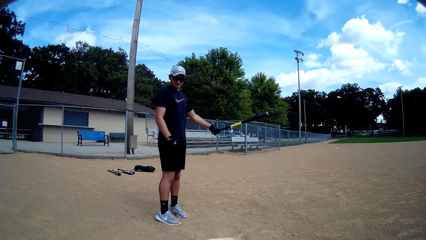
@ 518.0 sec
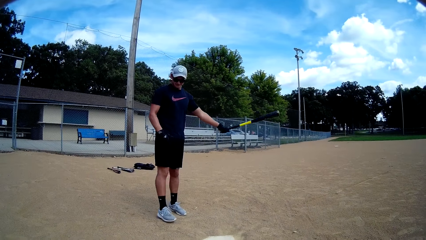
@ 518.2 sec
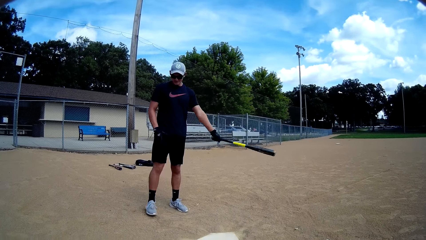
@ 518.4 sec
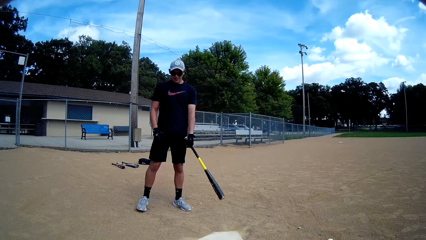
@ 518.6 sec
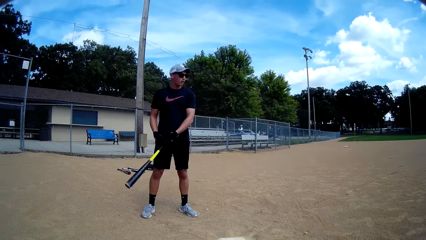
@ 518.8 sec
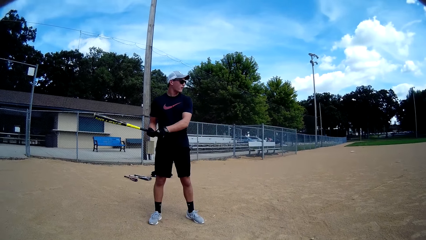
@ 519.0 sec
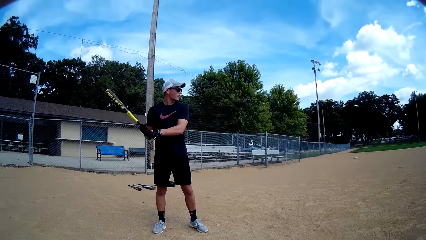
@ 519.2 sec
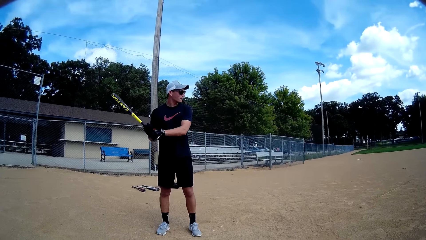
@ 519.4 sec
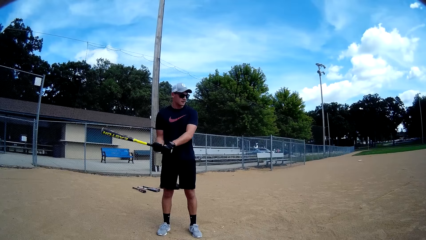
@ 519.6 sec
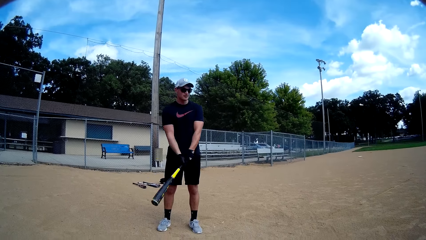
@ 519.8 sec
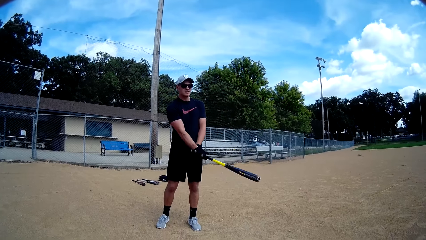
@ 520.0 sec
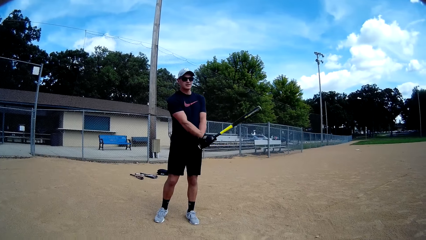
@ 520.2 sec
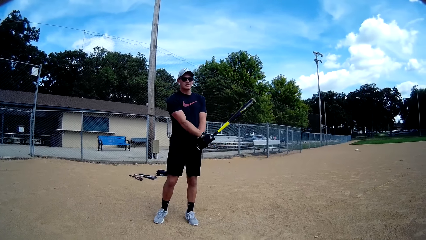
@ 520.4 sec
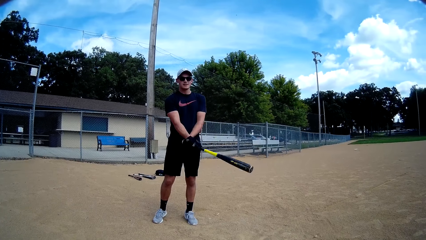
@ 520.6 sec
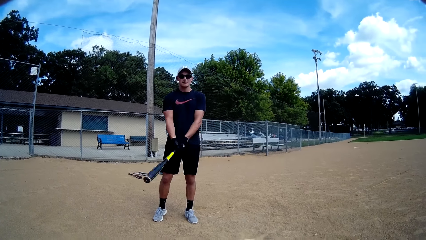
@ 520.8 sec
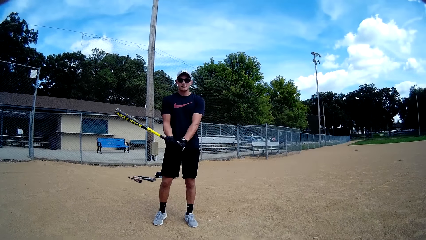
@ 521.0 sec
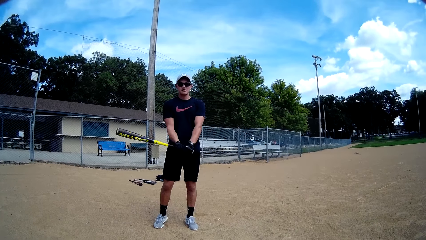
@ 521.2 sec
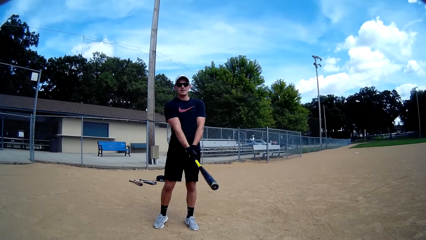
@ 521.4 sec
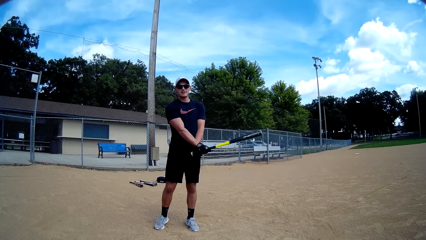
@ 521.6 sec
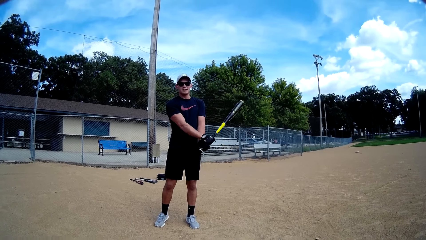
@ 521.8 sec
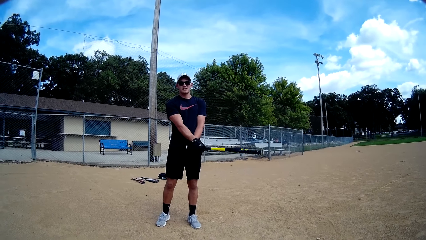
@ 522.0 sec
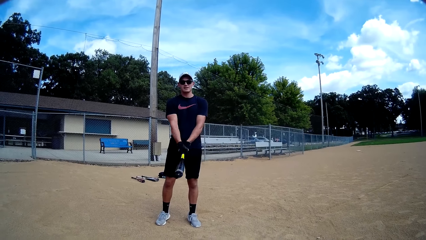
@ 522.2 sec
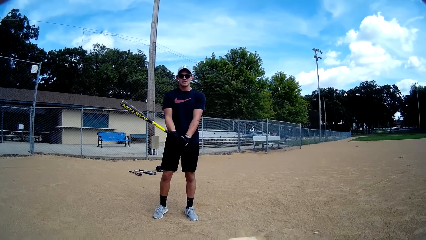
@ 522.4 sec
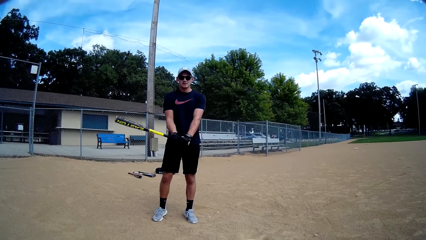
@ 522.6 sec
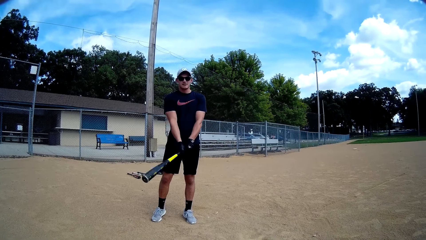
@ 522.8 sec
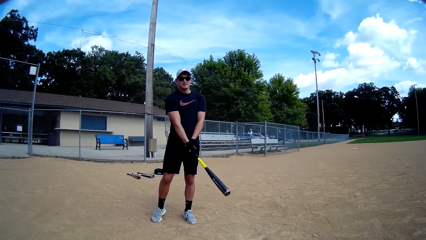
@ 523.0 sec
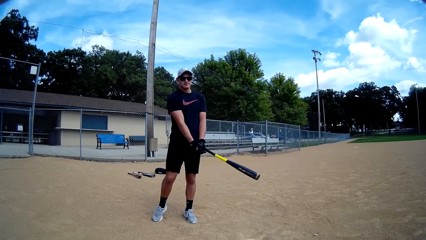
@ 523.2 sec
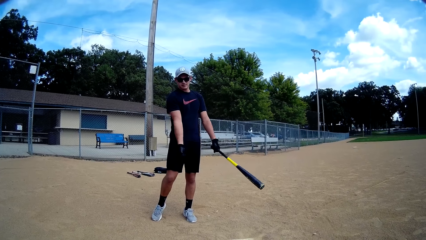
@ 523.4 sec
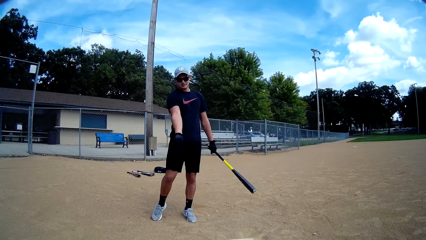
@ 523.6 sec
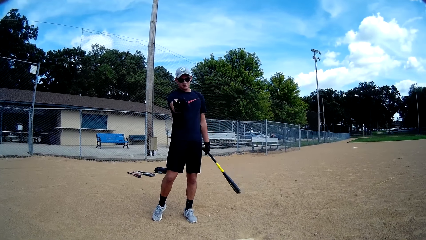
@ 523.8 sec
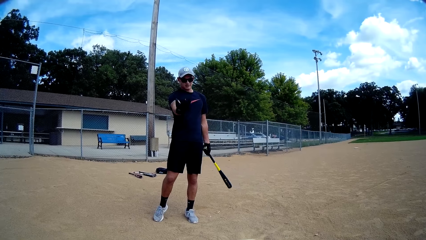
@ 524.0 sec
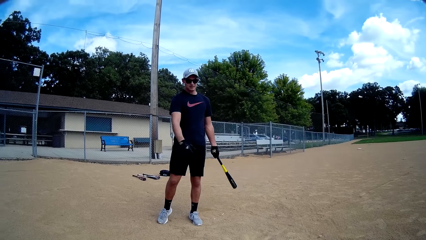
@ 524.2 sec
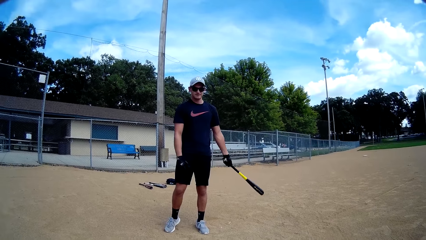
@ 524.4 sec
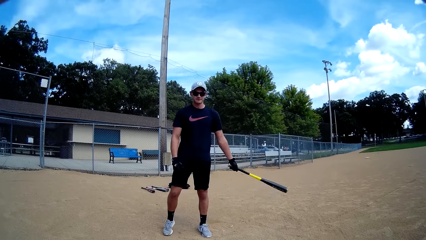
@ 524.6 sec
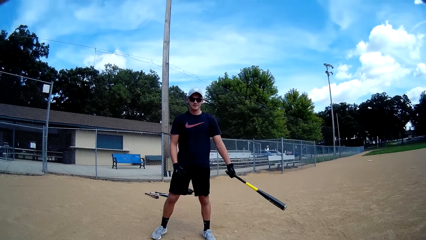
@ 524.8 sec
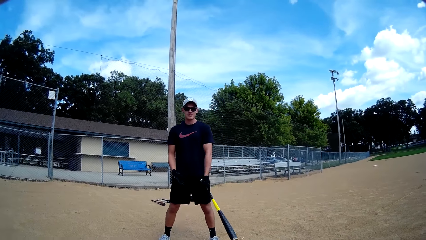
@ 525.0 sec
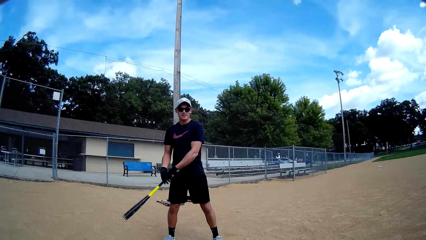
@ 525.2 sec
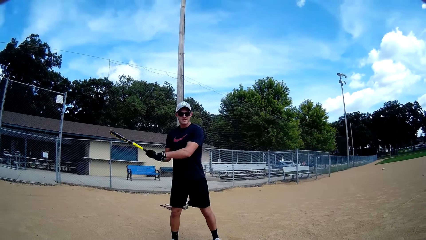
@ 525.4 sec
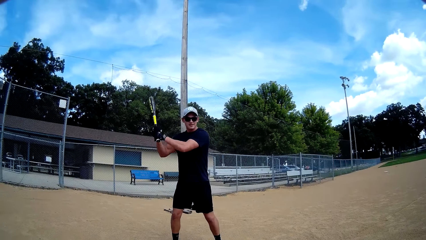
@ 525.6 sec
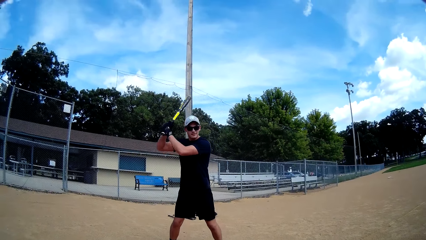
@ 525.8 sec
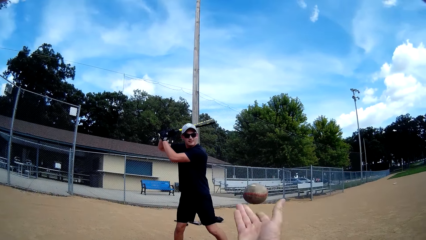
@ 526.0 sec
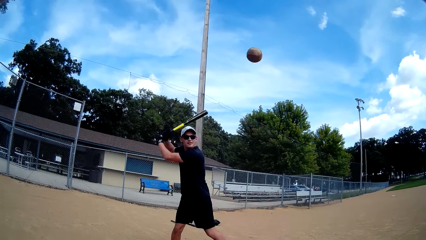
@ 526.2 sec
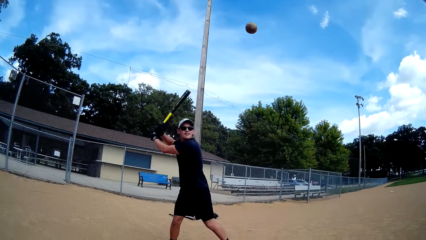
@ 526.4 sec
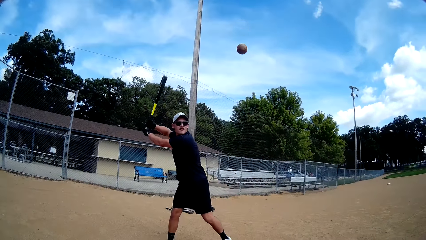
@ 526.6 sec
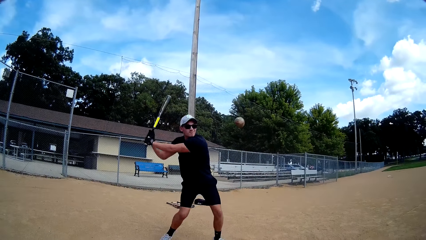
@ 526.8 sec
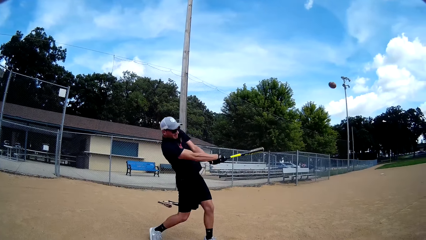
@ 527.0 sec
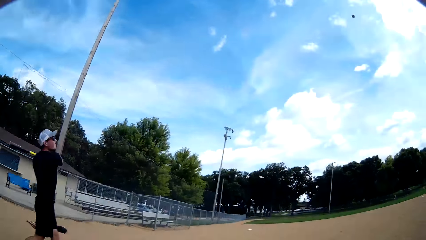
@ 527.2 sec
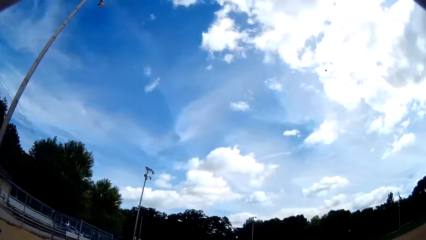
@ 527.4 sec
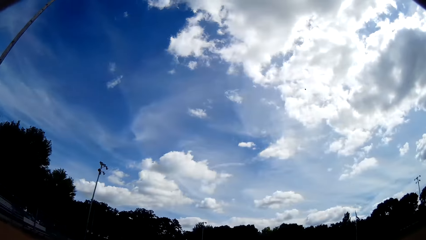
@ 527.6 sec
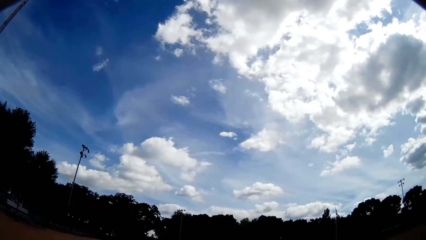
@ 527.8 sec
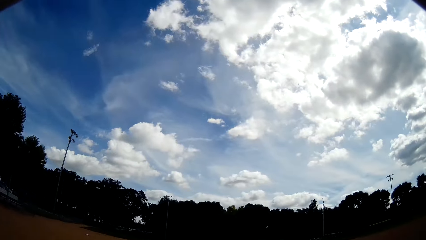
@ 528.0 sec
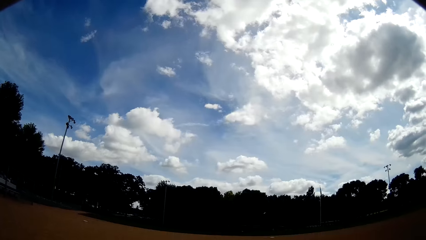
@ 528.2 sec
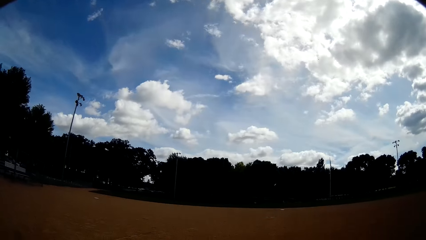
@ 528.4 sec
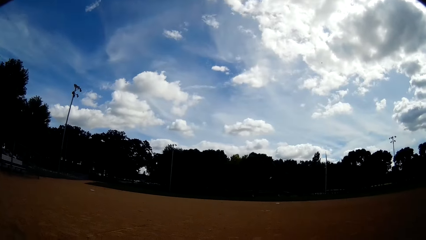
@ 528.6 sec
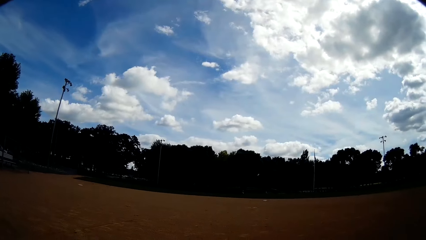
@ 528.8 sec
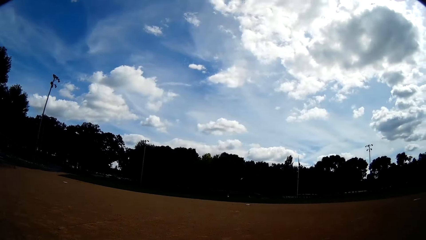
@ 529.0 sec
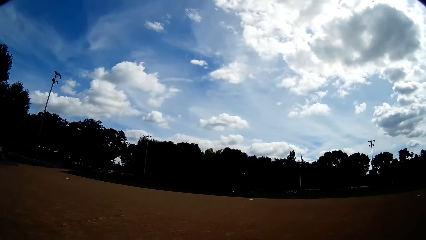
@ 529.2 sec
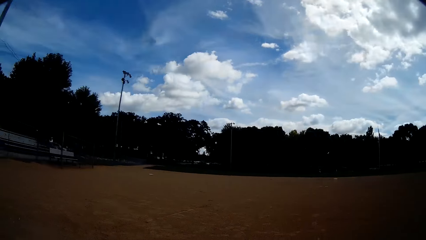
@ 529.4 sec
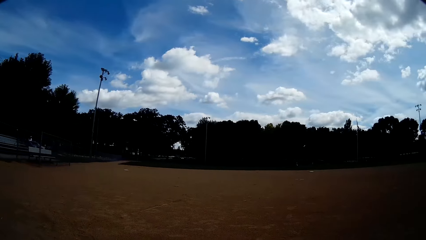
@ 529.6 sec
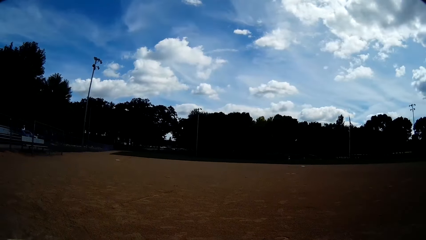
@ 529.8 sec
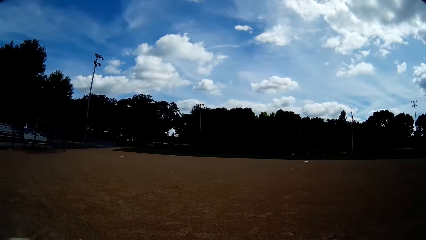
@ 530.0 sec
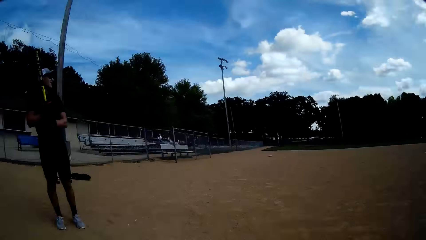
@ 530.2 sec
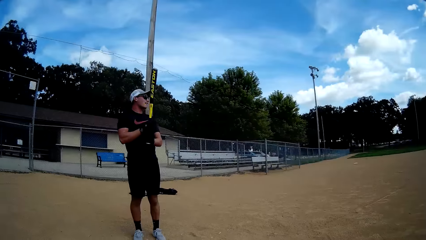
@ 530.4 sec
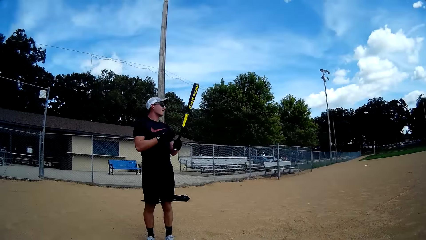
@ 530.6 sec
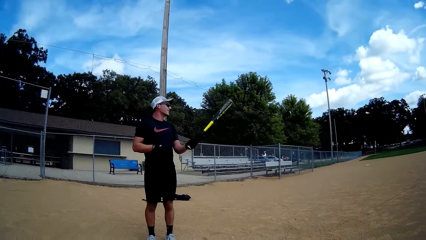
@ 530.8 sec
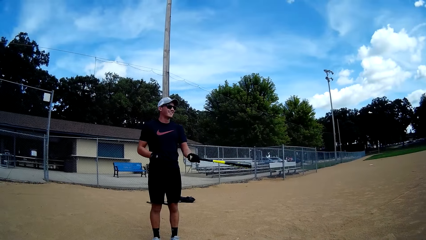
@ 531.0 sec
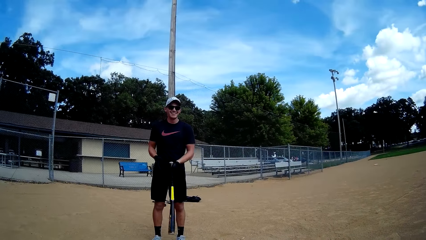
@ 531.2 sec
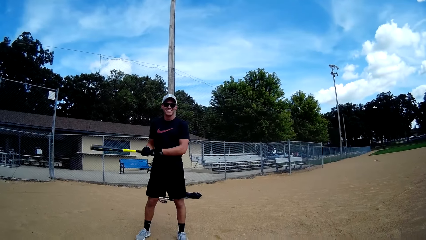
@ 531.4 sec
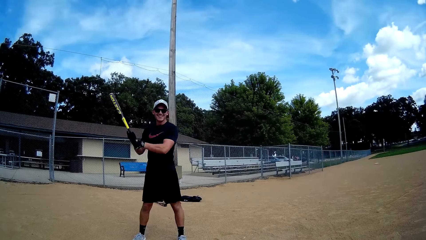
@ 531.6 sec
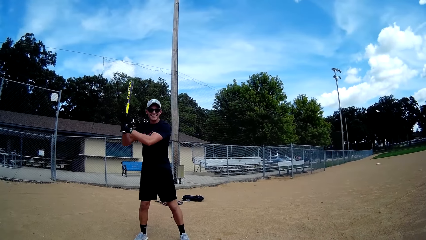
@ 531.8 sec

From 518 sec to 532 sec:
A man steps aside. He lifts the hands. The camera wearer interacts with the man. The man moves the stick, passes the stick to the left hand, moves the hand, moves the leg, holds the stick, and lifts the stick. The camera wearer throws a ball towards the man with his right hand. The man hits the ball with the stick or bat in his hands. The camera wearer looks around. The man lifts the stick.

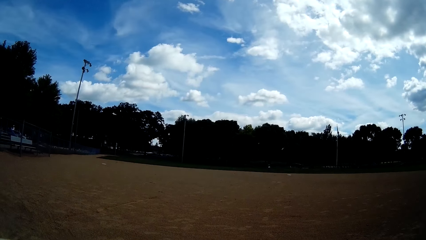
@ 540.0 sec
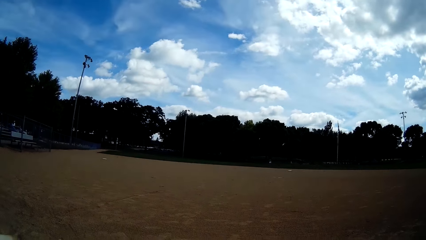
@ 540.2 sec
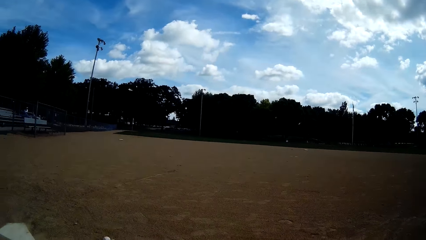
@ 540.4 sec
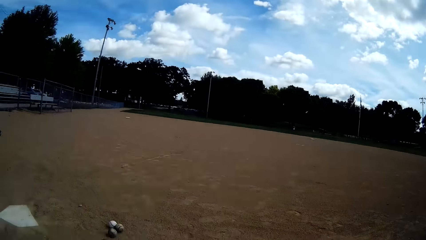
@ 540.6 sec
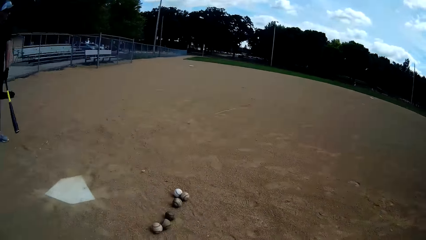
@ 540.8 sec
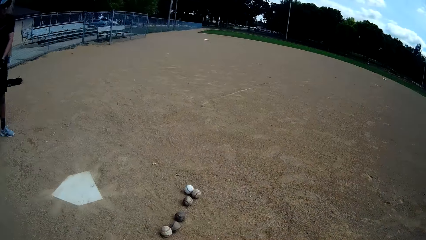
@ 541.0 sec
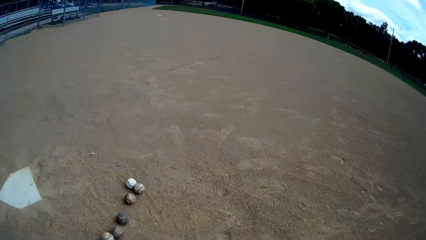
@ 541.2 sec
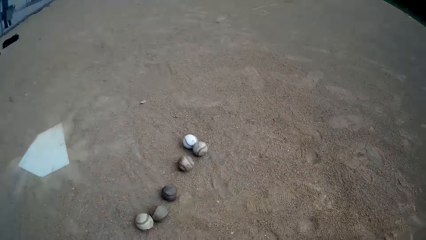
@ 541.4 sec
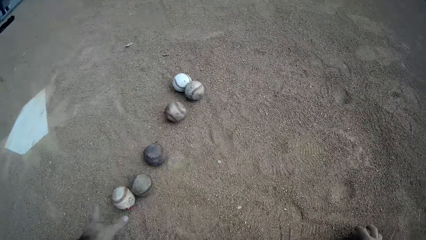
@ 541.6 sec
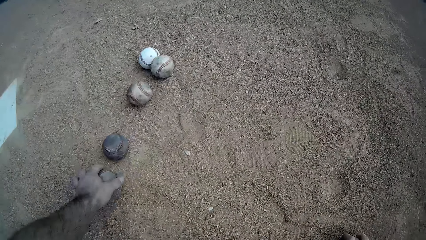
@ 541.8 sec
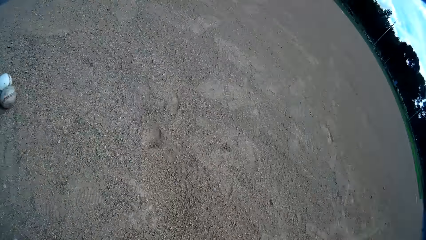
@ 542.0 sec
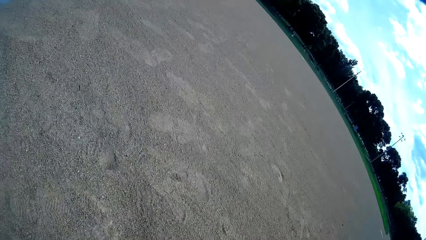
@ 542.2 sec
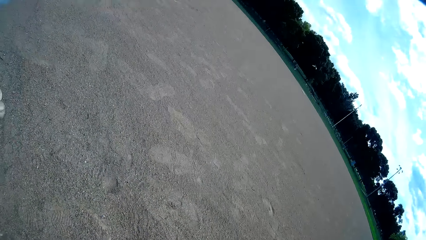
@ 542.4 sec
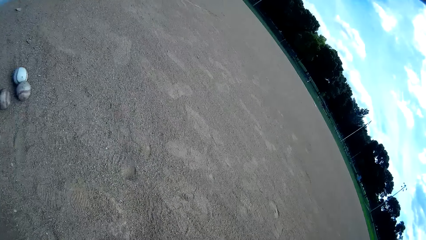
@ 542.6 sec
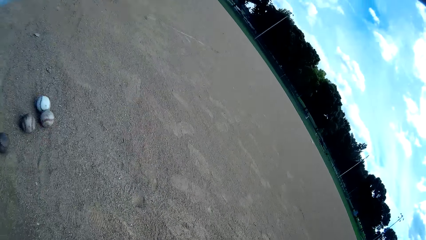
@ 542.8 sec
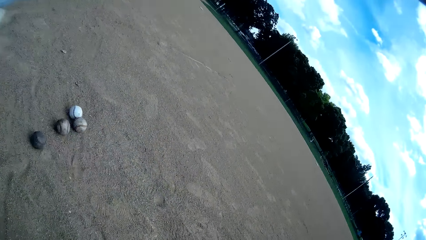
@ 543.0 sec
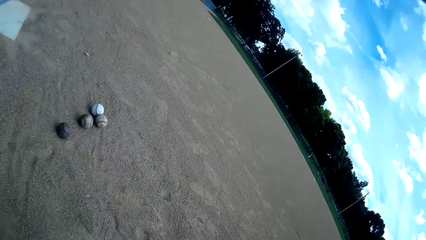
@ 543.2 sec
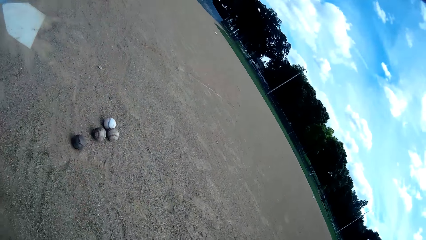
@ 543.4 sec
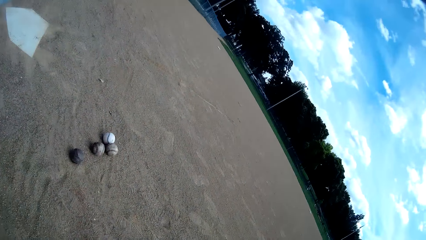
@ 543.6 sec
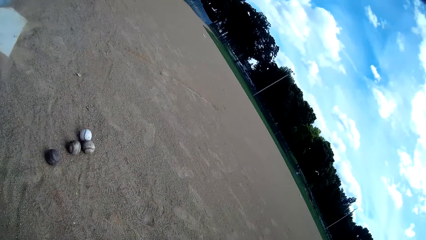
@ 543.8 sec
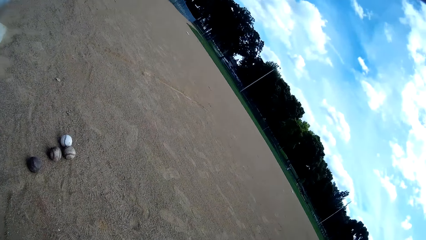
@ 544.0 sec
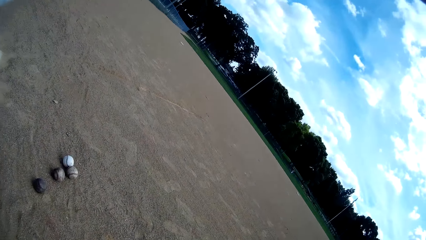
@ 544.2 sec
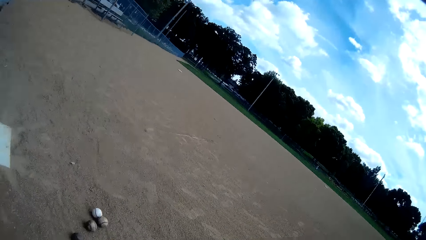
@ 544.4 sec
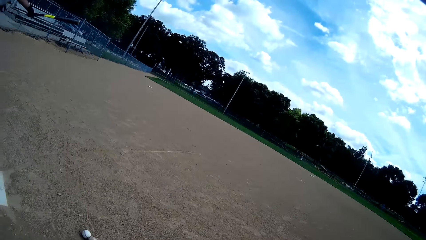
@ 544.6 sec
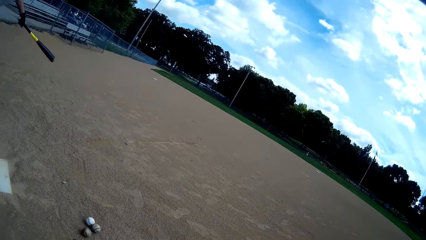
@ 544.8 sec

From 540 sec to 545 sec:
The camera wearer picks up a ball from the ground.
